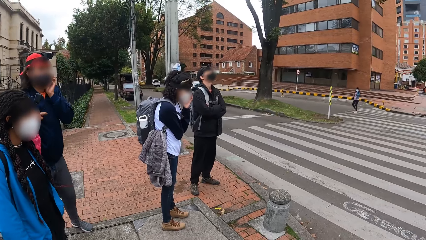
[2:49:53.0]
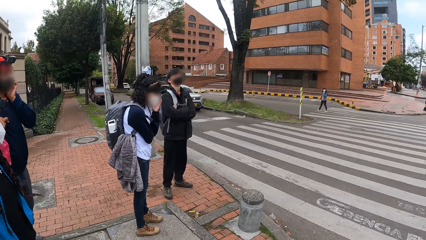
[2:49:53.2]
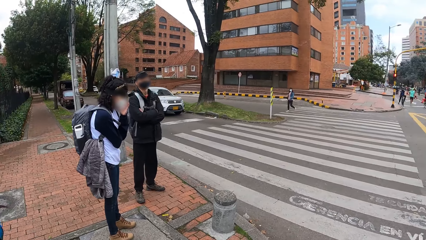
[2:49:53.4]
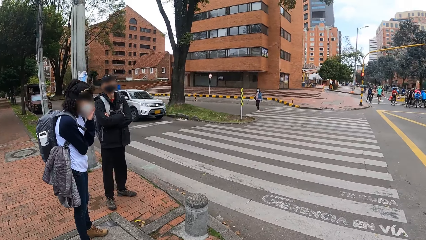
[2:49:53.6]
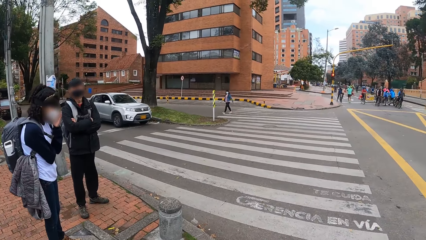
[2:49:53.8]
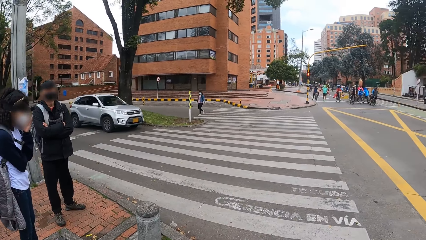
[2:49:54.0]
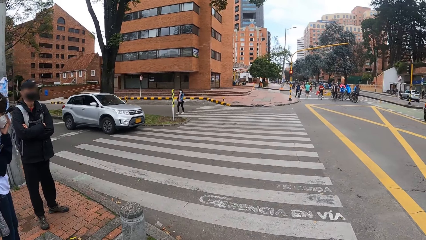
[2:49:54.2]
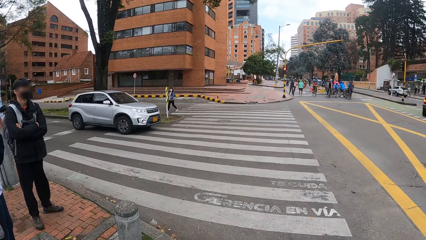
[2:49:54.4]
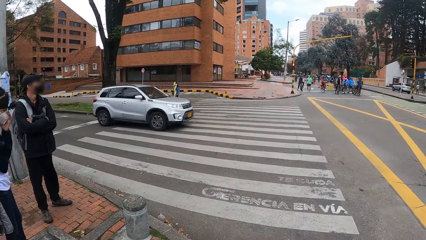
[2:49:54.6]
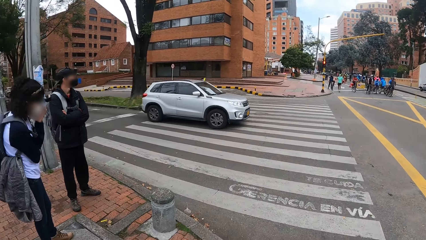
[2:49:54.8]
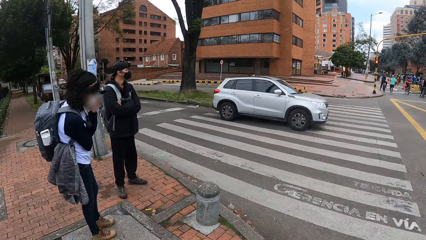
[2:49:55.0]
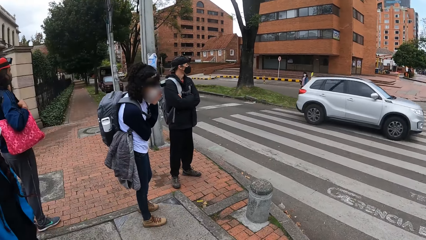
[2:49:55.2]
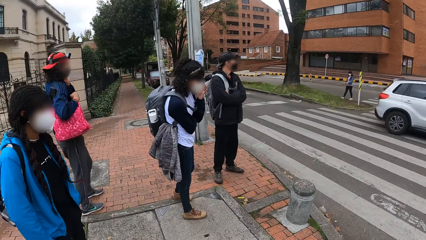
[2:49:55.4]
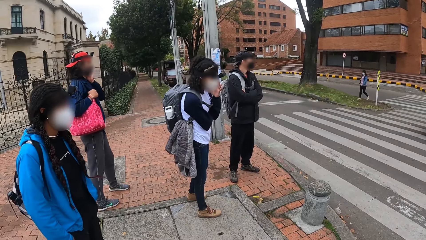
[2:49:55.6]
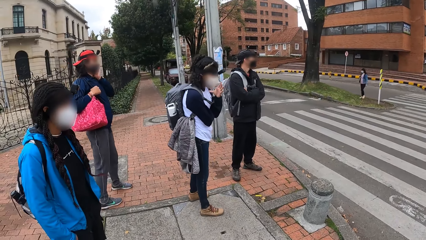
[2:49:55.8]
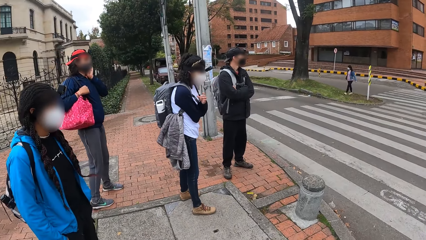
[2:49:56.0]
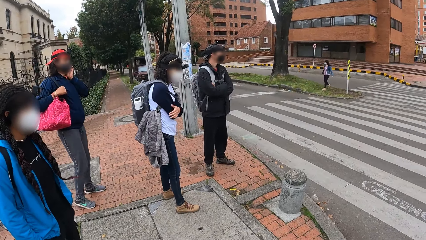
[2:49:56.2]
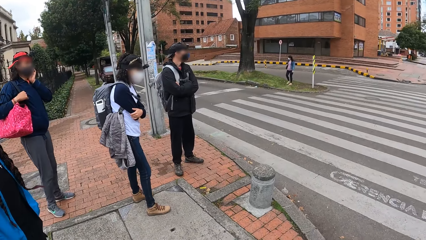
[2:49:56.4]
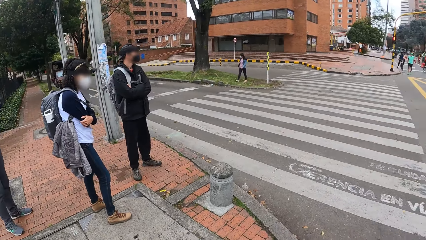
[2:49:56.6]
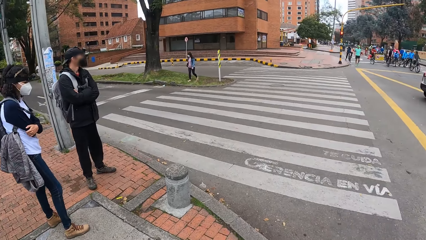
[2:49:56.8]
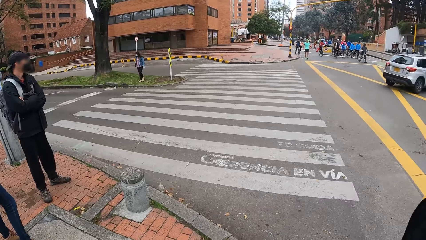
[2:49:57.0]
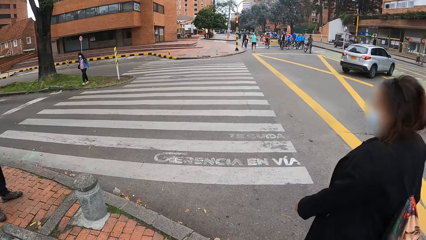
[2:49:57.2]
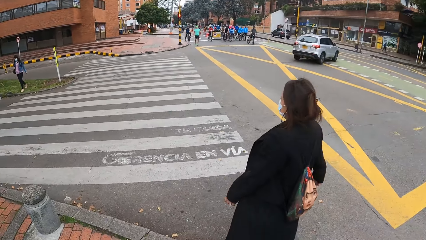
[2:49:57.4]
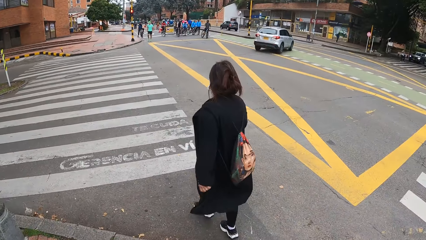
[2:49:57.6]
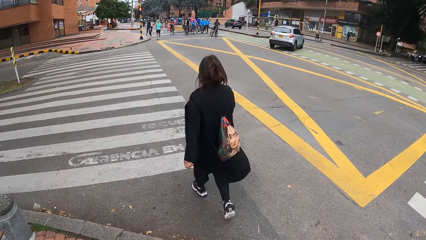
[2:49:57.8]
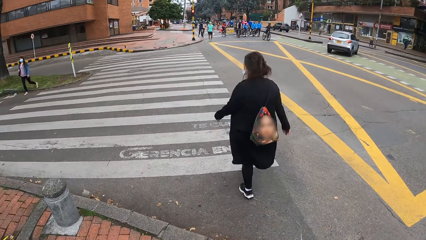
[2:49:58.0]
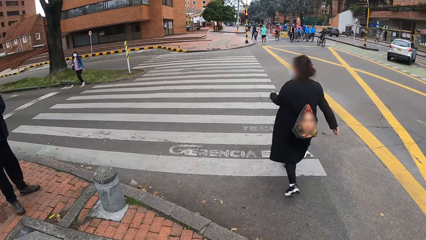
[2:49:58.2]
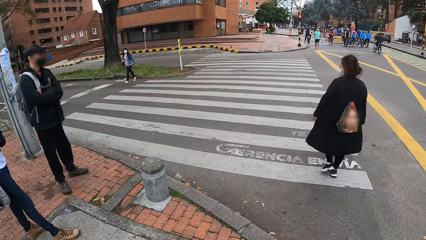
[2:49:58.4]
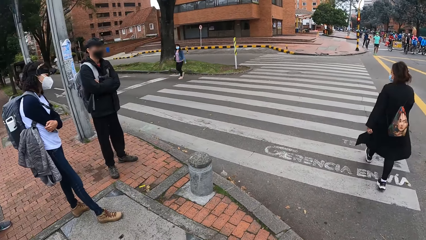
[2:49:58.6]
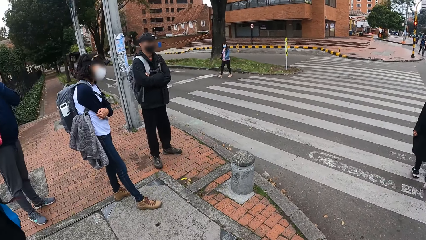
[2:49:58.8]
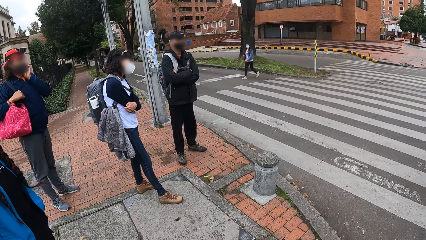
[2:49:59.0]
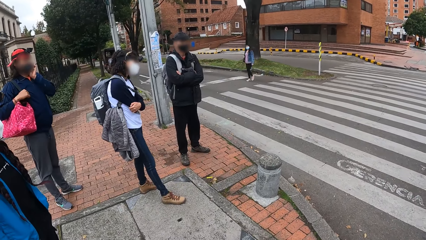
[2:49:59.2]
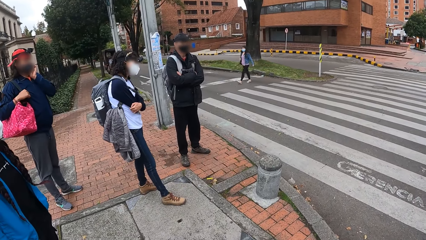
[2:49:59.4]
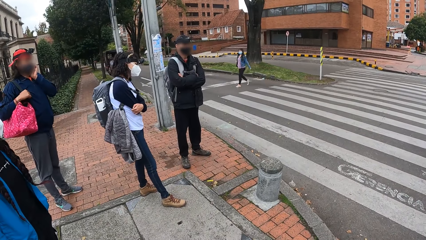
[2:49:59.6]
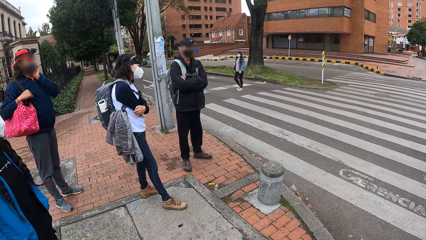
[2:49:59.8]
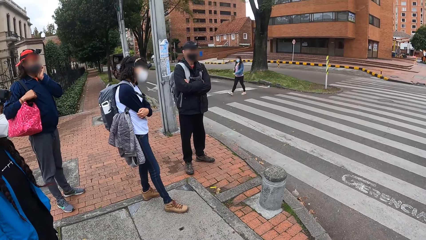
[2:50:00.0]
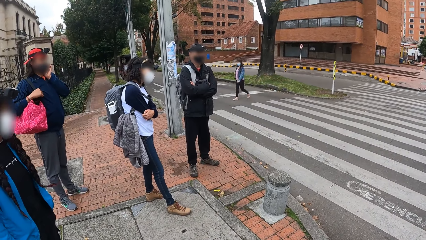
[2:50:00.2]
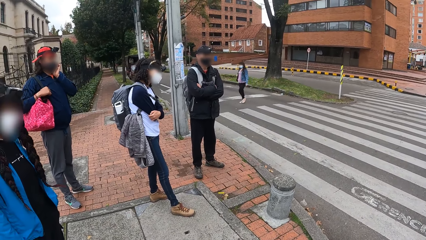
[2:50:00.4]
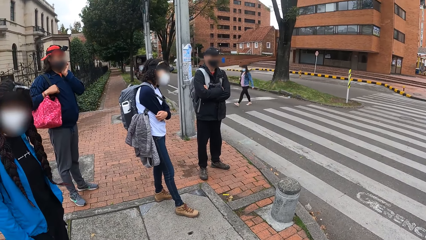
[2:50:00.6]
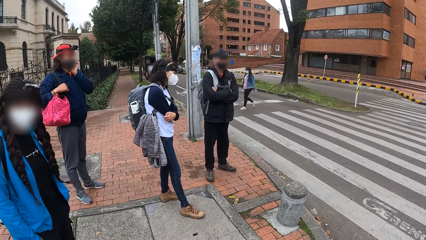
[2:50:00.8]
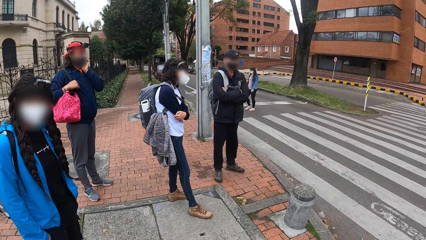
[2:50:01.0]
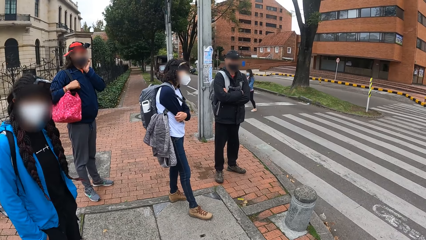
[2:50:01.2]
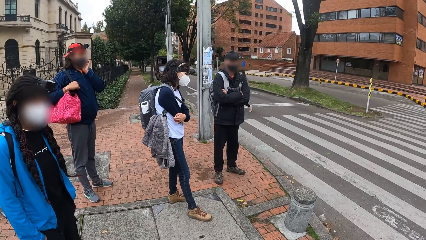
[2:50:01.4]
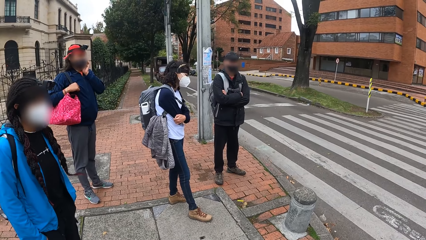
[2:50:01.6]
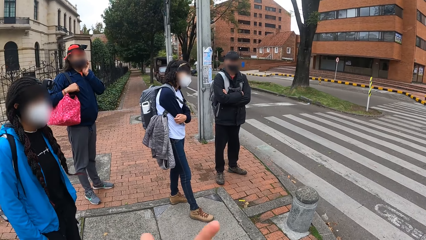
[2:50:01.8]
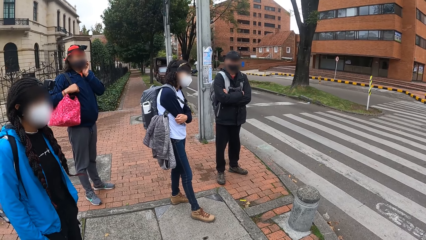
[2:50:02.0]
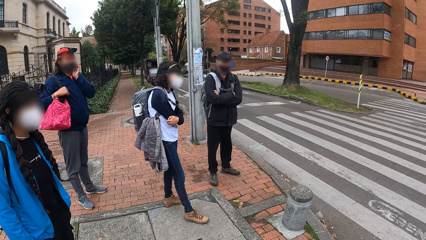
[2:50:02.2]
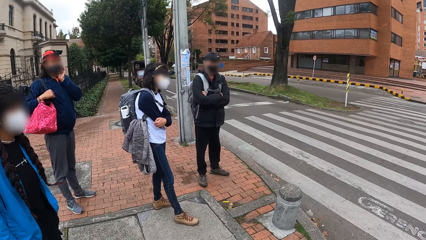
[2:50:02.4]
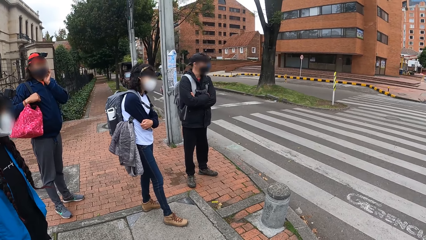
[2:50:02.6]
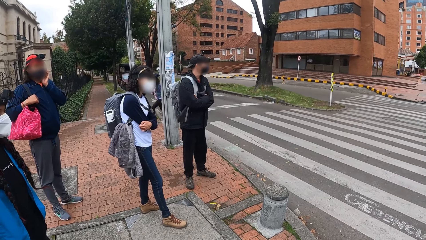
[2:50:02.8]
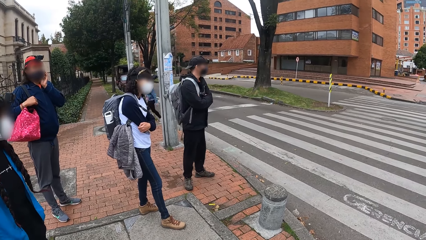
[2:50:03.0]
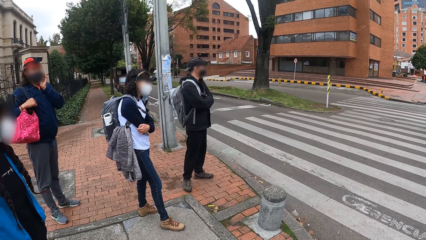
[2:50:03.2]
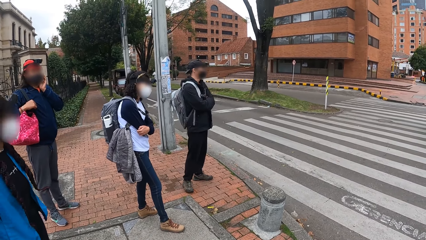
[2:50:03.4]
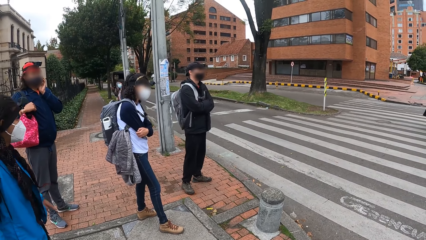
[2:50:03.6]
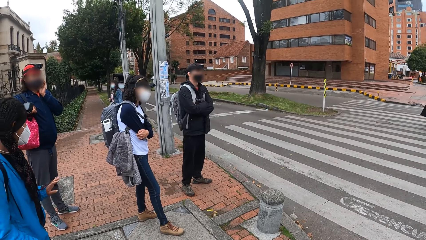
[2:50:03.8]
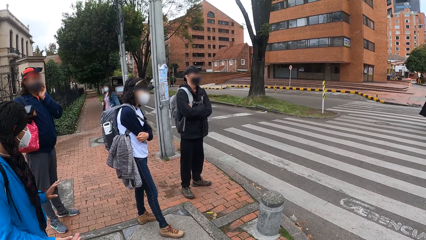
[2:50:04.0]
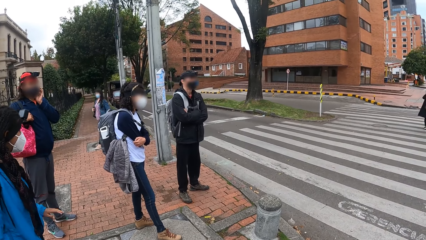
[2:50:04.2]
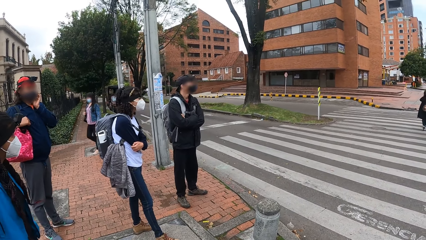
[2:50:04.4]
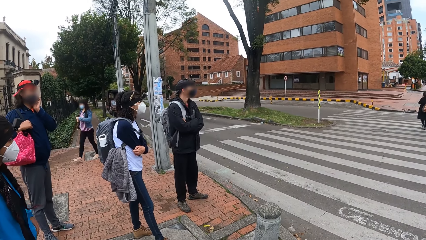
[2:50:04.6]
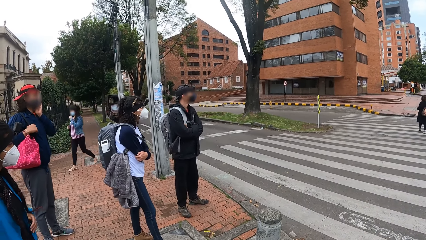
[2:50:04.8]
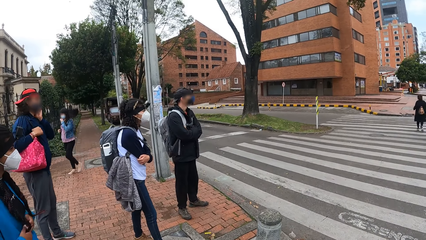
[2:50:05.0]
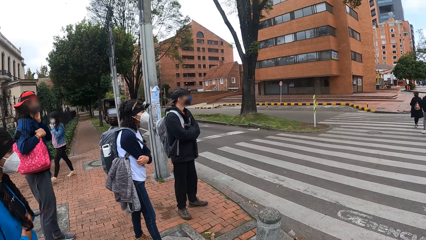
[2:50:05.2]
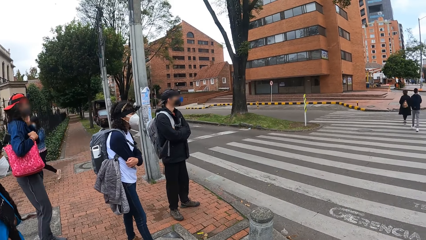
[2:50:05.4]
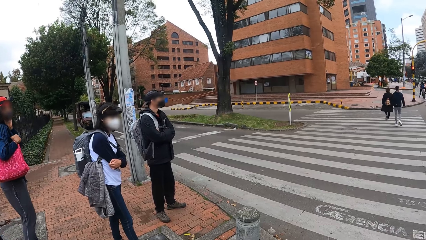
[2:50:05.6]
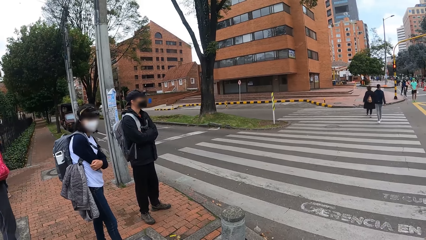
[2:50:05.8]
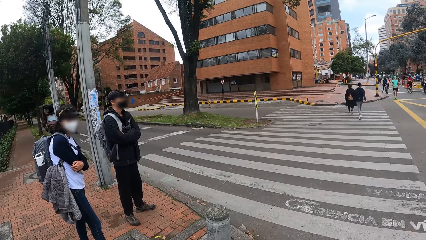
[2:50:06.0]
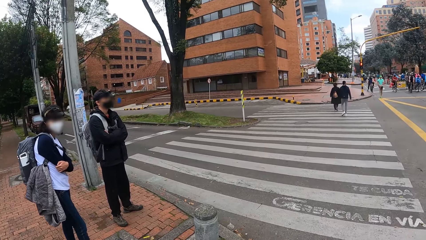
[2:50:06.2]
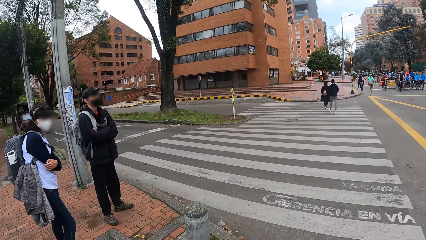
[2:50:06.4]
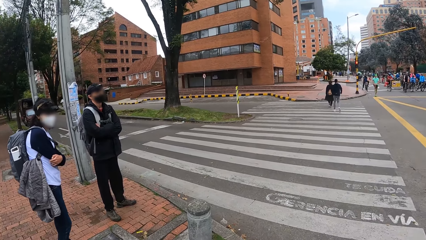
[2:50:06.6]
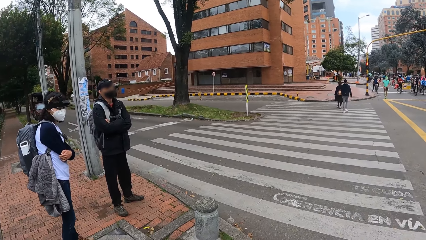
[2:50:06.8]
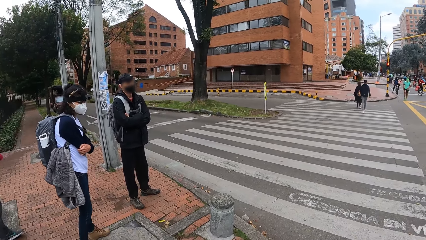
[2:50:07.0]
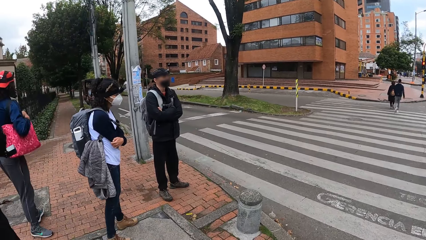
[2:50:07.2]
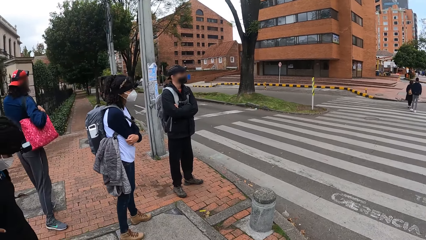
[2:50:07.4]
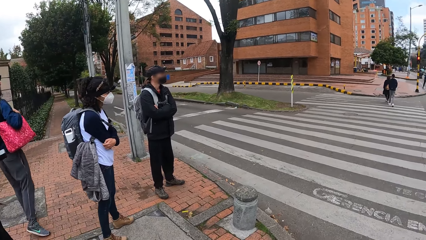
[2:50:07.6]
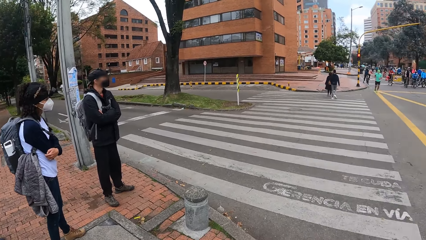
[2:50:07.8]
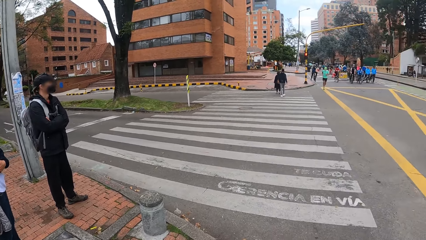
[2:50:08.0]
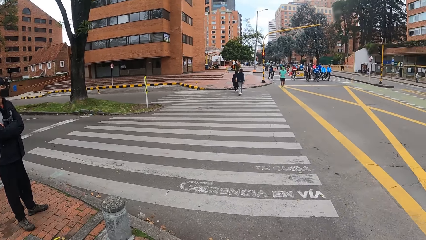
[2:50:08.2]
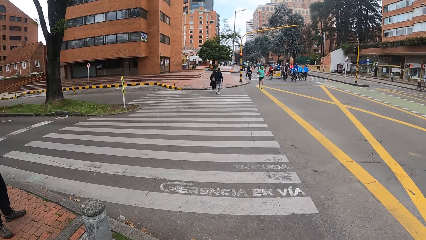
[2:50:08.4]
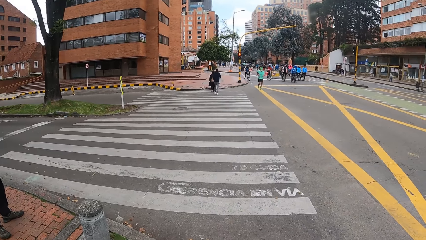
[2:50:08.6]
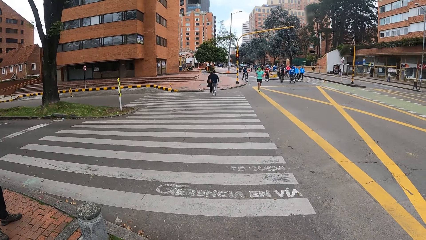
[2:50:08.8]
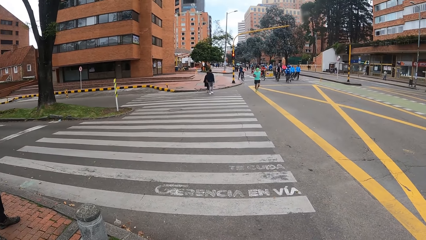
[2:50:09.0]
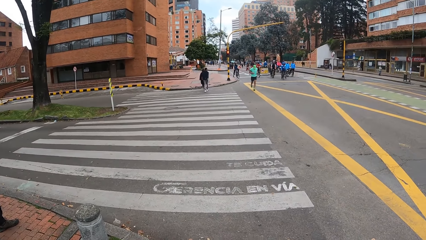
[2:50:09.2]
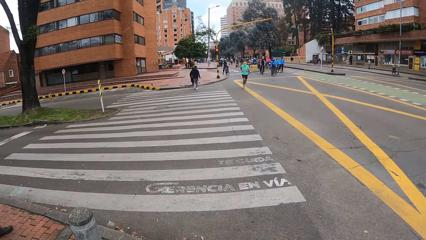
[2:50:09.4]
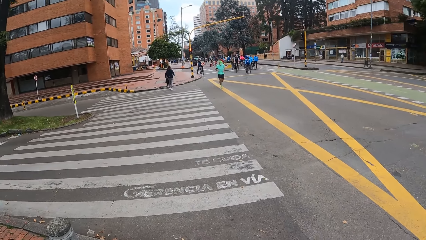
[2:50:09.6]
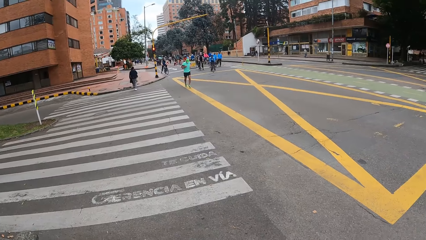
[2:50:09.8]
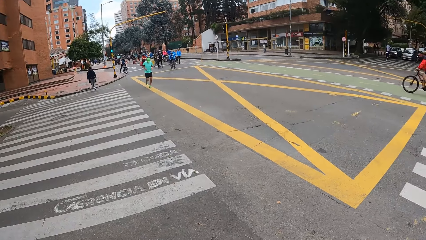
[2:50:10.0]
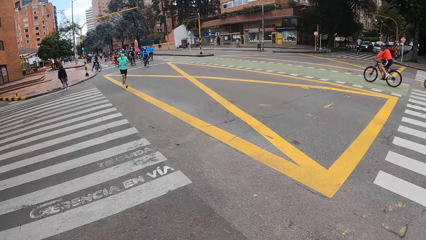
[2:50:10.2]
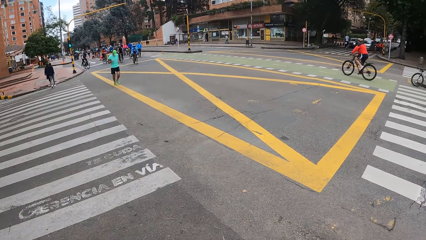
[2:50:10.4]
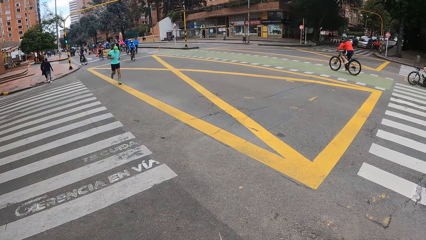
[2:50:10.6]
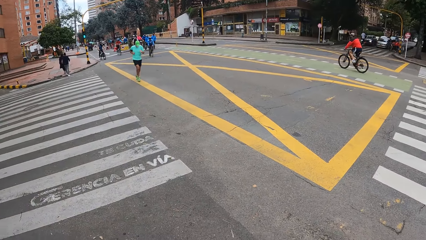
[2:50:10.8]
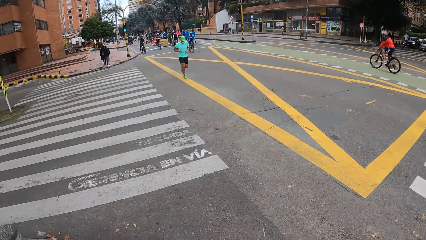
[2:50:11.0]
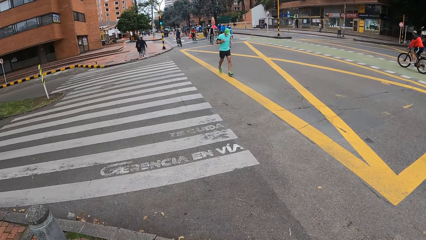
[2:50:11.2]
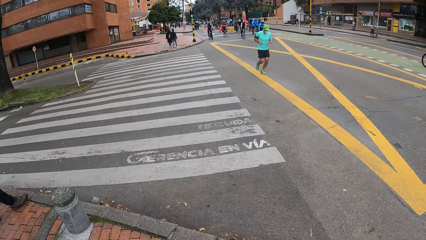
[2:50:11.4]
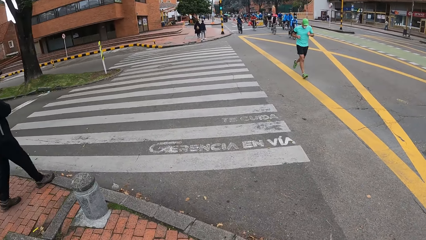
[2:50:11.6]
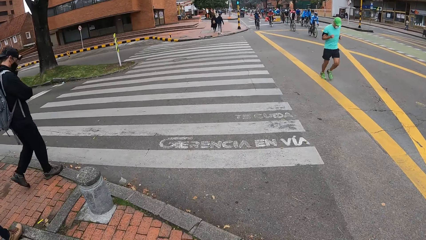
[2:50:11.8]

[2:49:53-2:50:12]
The camera wearer looks around. A person walks past the camera wearer. Another person crosses the road. The first person, a woman, makes a hand gesture with her left hand. The camera wearer looks around. Another person runs on the road.
